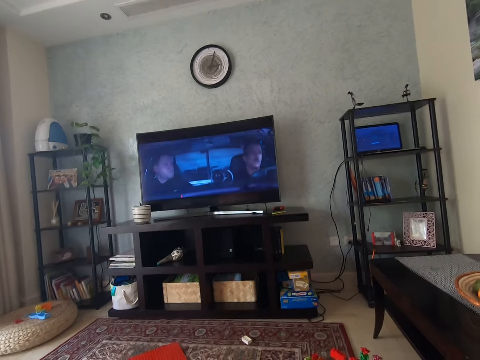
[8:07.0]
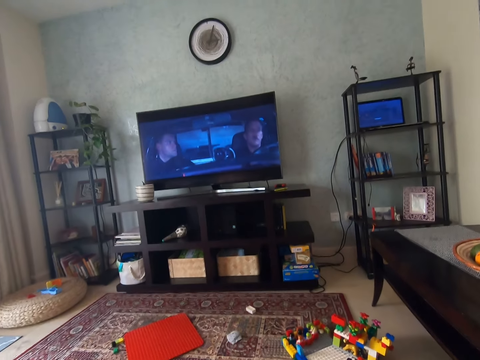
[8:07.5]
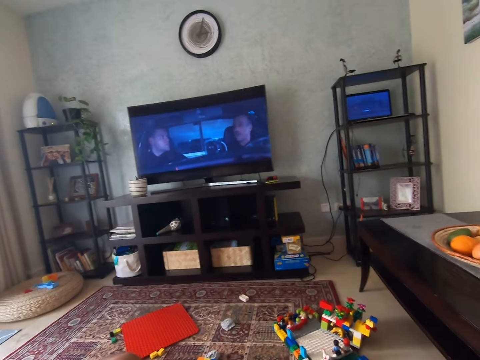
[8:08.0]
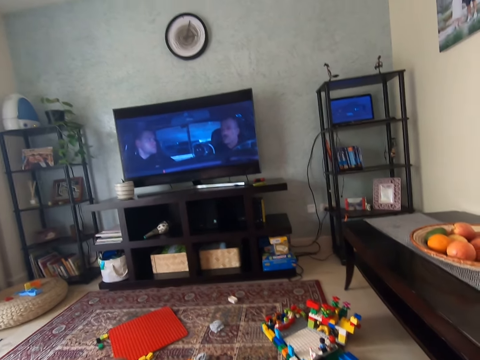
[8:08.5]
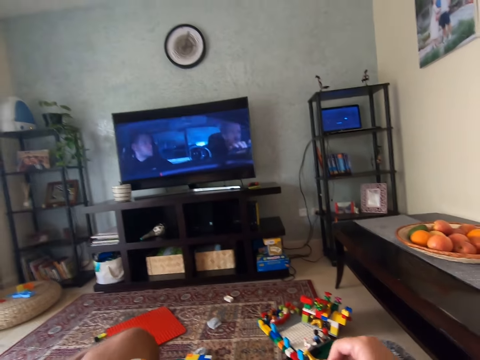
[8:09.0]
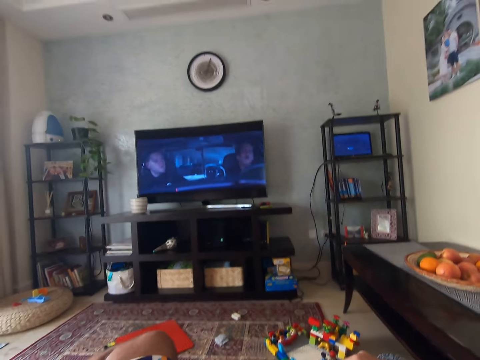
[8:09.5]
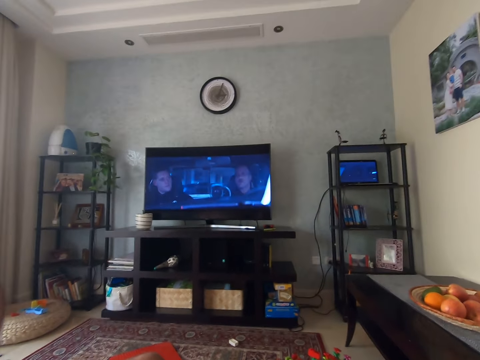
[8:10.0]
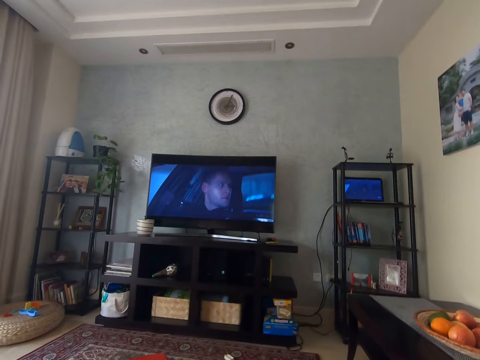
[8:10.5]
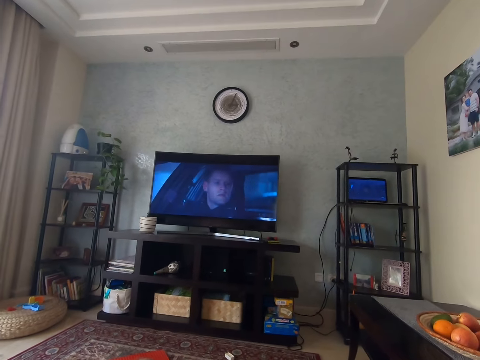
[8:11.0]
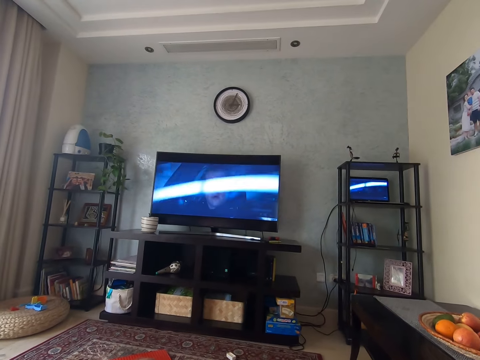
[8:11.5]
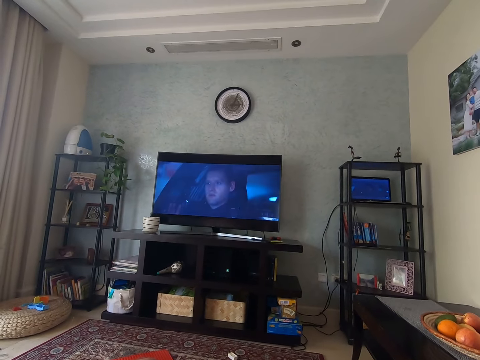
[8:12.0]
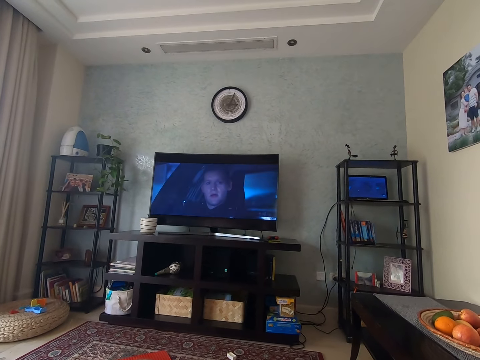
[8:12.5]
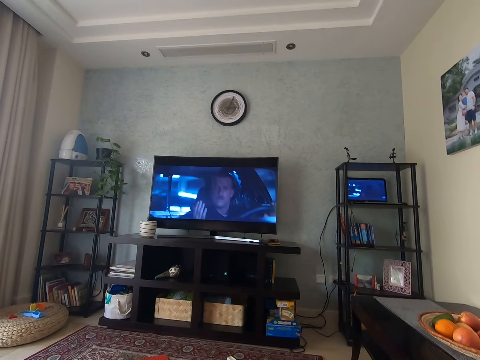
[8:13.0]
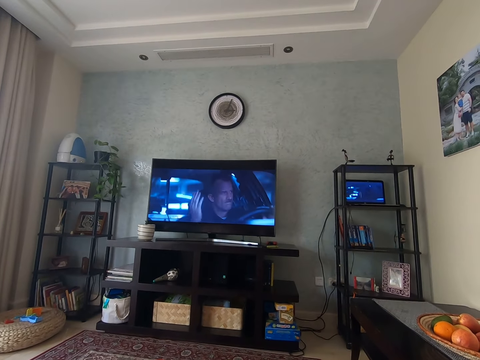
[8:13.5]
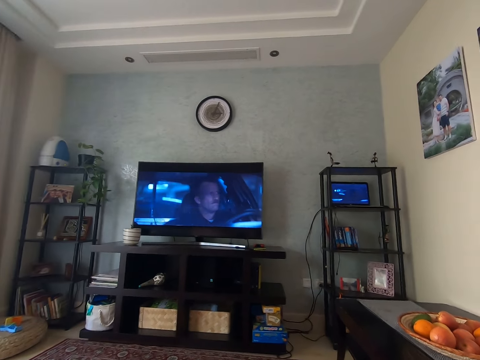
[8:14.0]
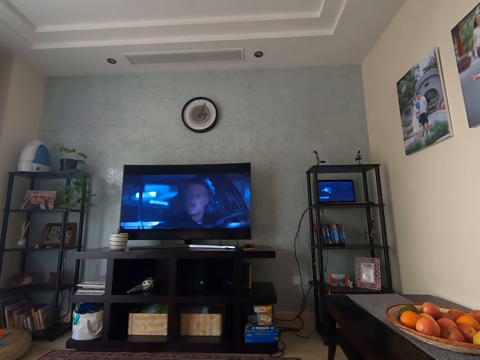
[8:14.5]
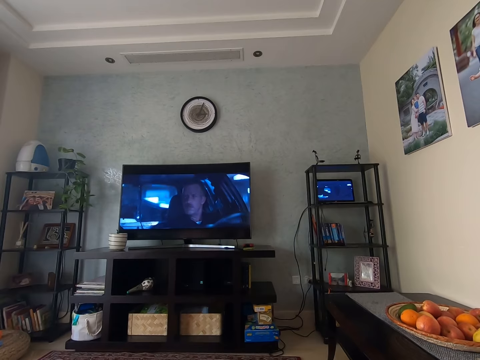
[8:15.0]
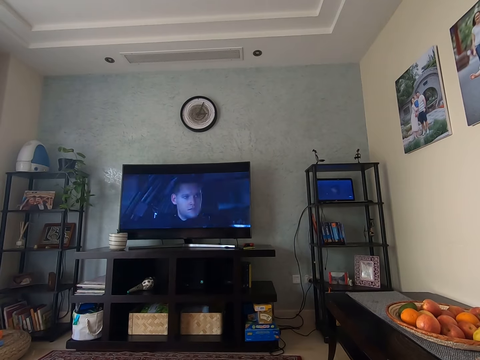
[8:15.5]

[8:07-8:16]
The camera wearer swings the hand and touches something. They stare at the television.

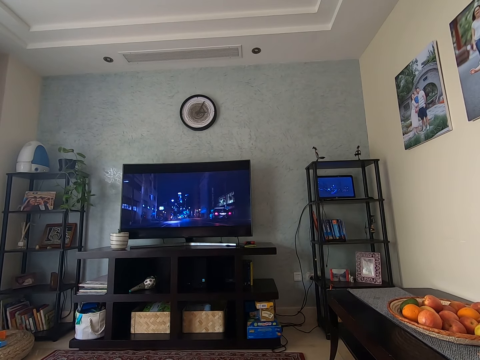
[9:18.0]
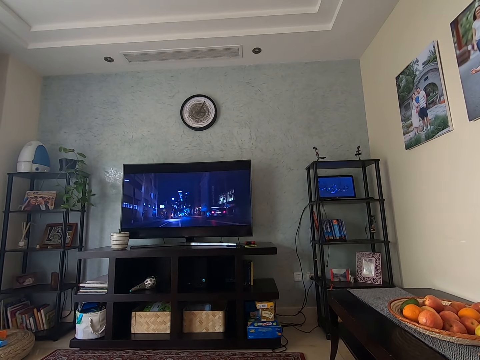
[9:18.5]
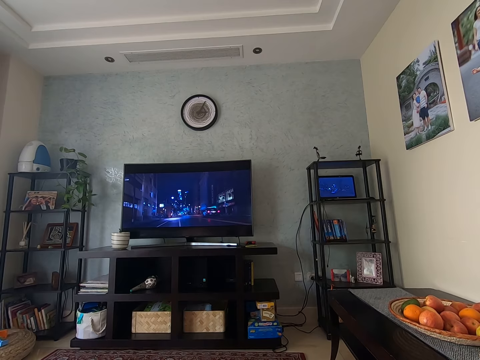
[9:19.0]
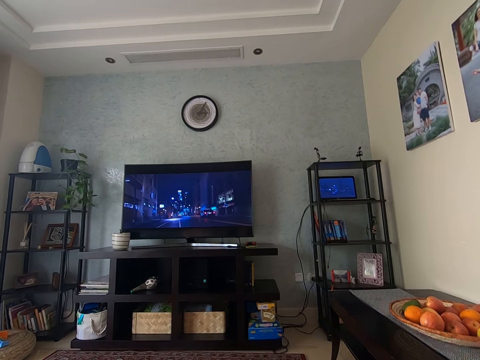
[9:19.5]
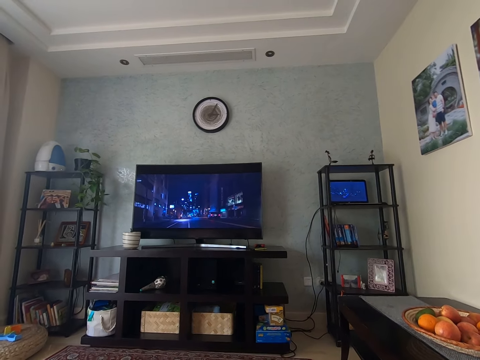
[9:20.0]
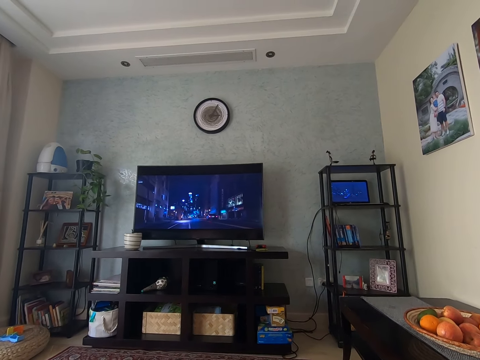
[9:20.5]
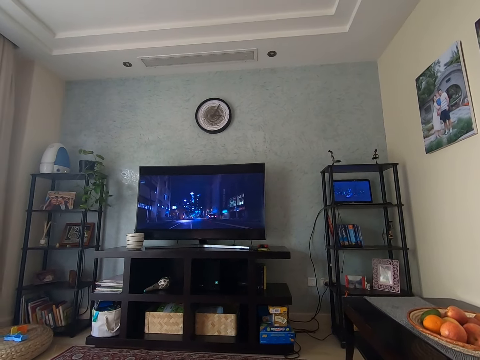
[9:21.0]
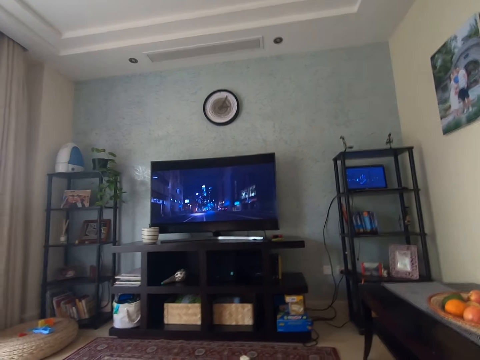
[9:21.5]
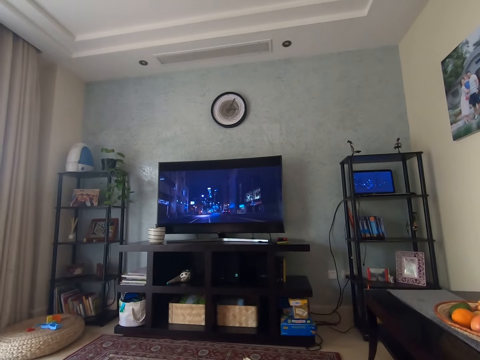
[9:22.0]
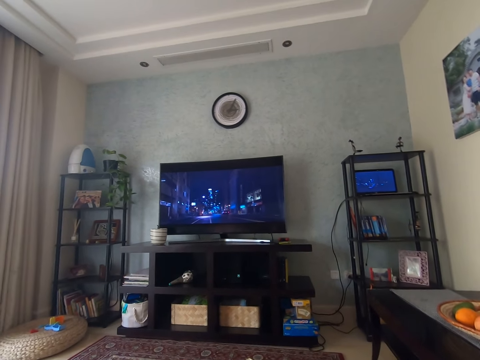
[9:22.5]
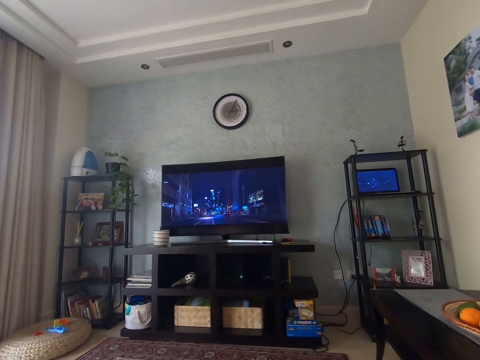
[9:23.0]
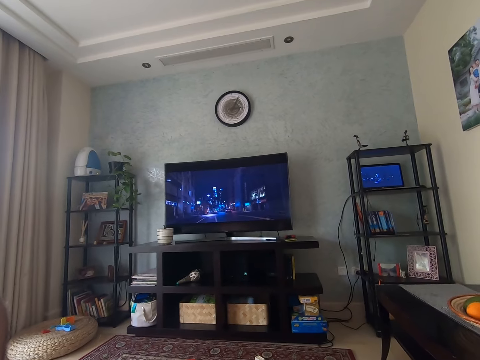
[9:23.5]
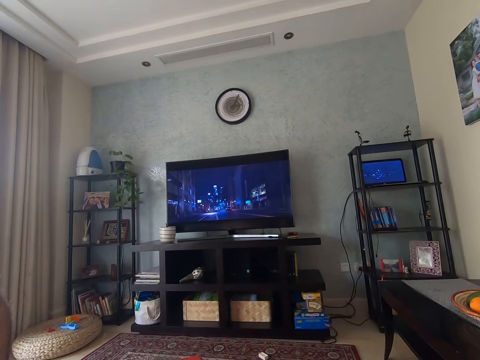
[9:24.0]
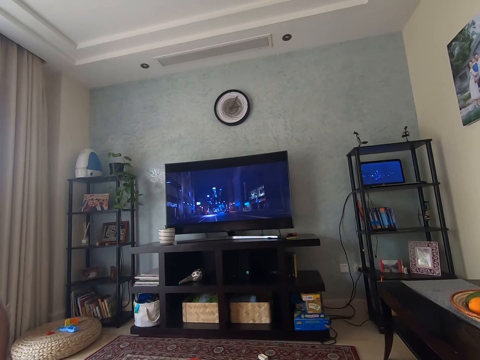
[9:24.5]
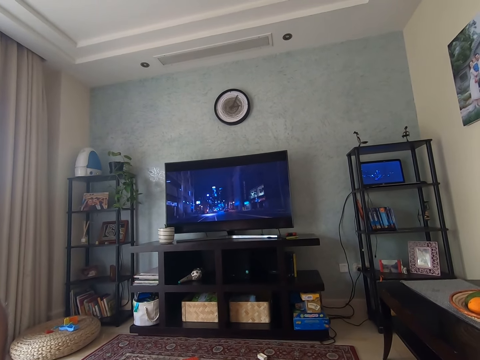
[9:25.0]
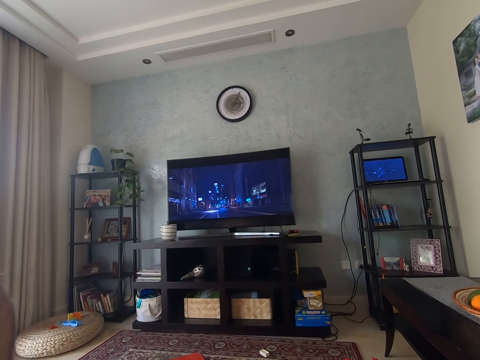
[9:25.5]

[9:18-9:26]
The camera wearer moves his right hand in the air. He watches the television.

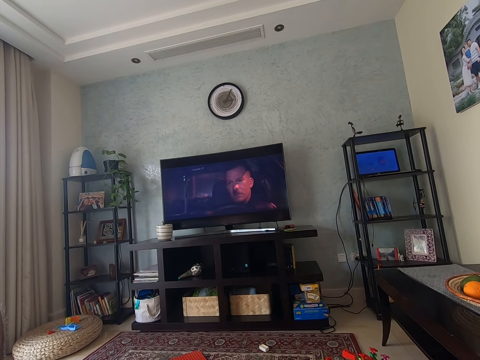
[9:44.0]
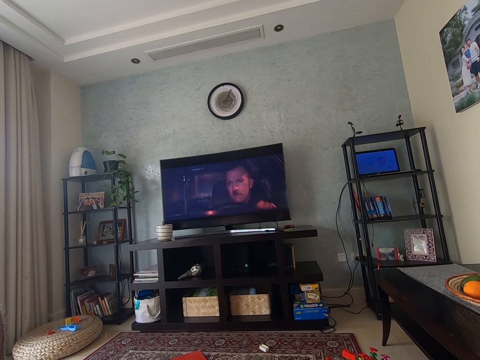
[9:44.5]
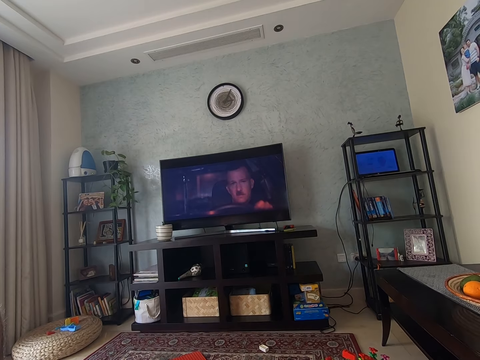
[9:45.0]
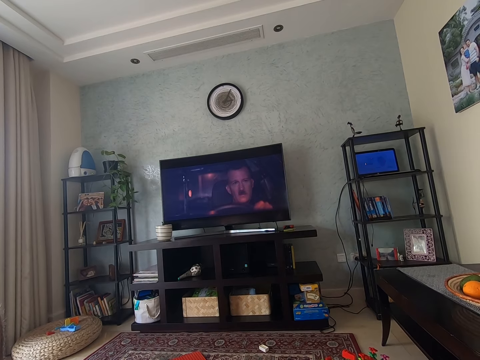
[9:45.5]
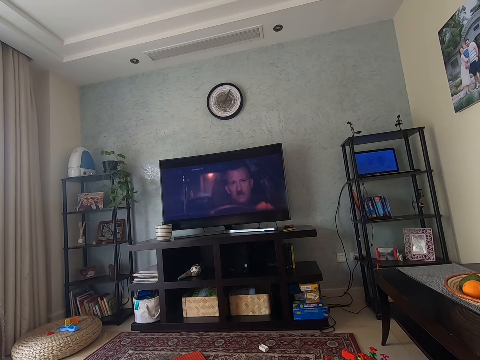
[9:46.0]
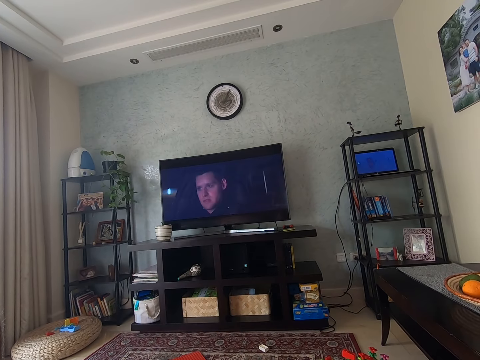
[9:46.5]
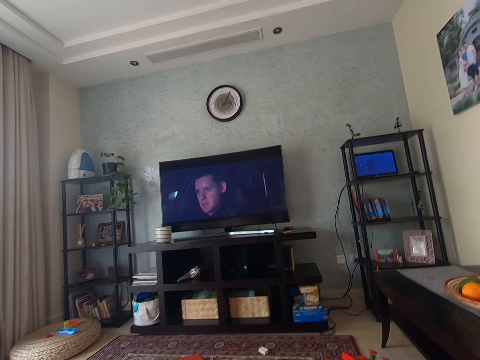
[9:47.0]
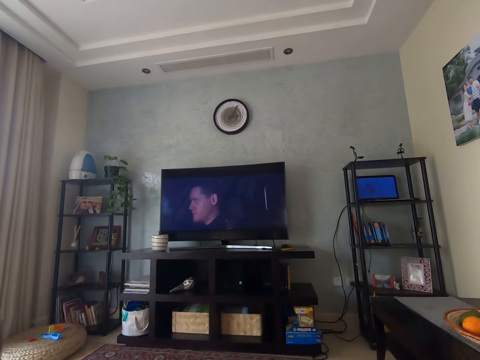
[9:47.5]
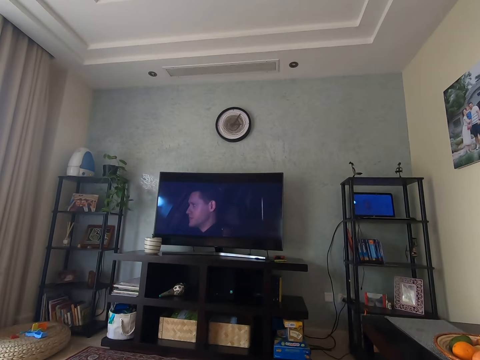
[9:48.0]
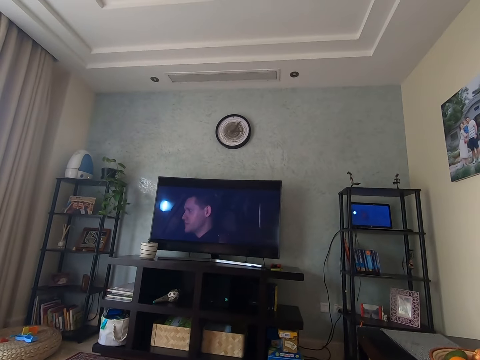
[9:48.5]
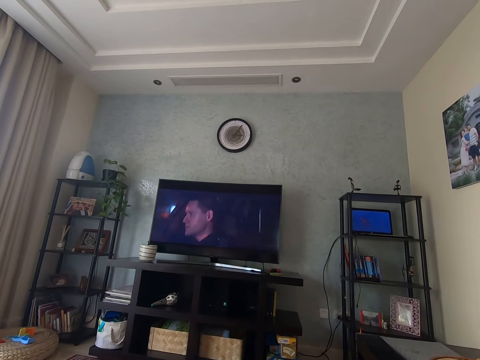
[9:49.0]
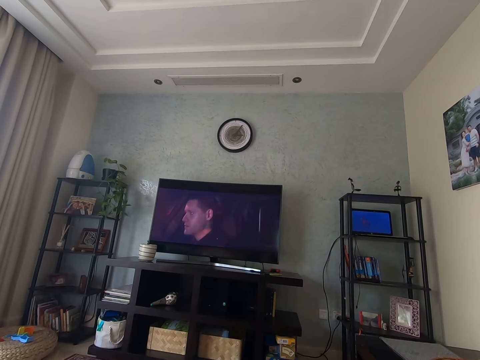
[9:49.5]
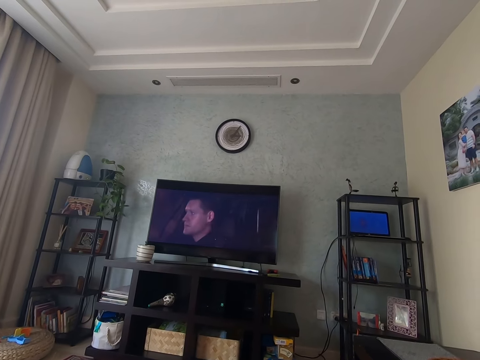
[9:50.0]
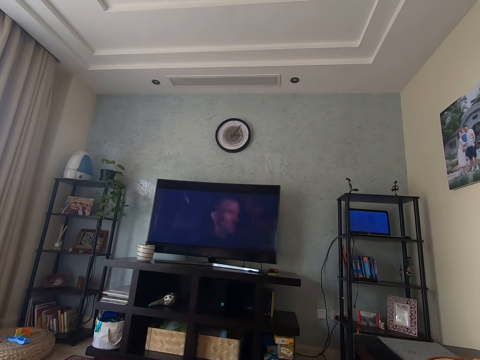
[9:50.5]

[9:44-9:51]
The camera wearer watches the movie on the television.
